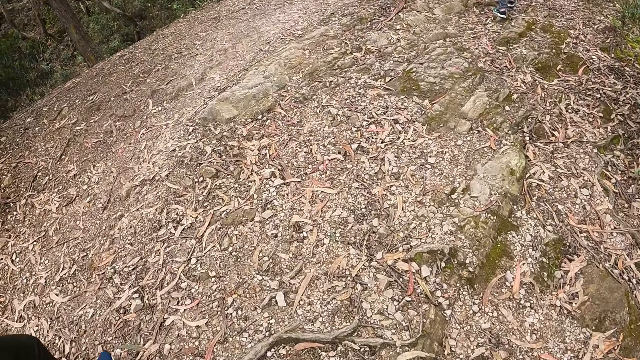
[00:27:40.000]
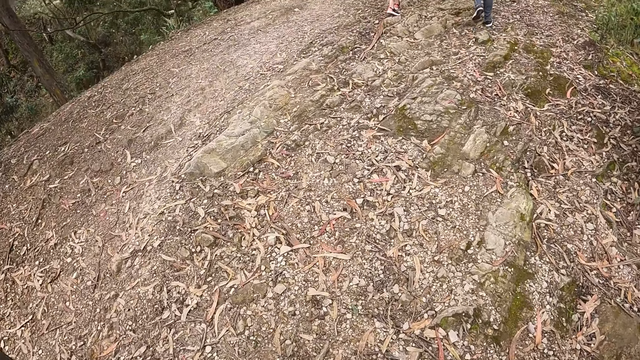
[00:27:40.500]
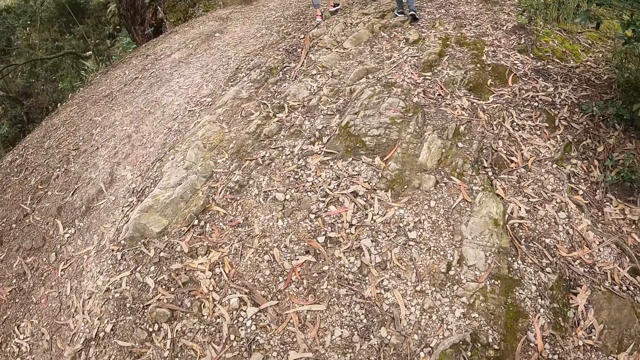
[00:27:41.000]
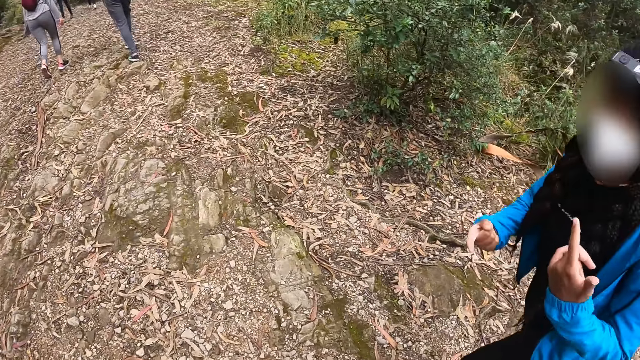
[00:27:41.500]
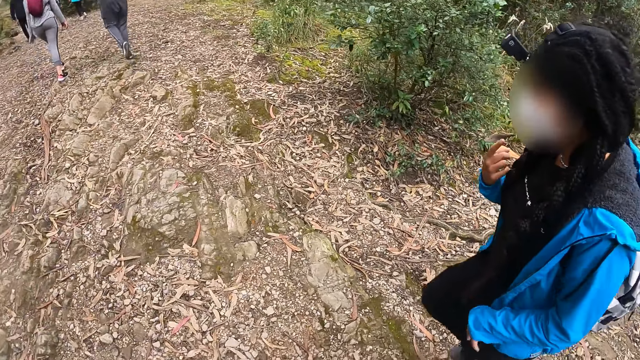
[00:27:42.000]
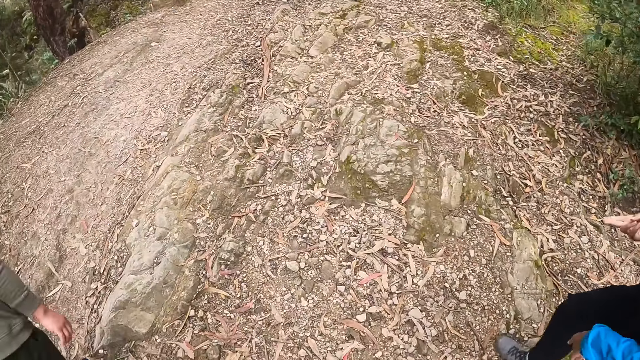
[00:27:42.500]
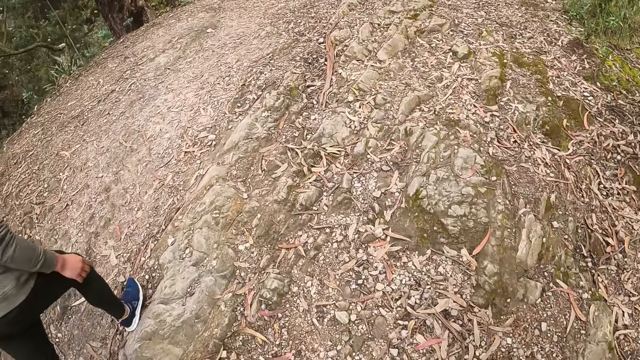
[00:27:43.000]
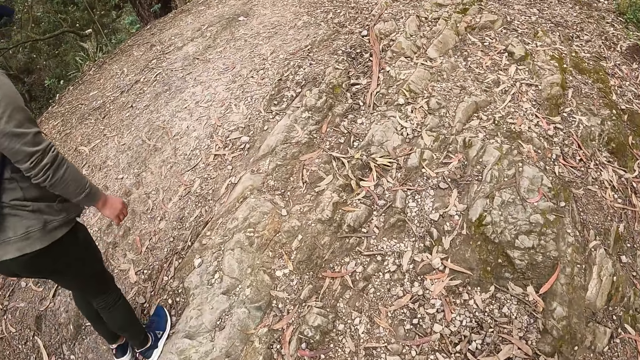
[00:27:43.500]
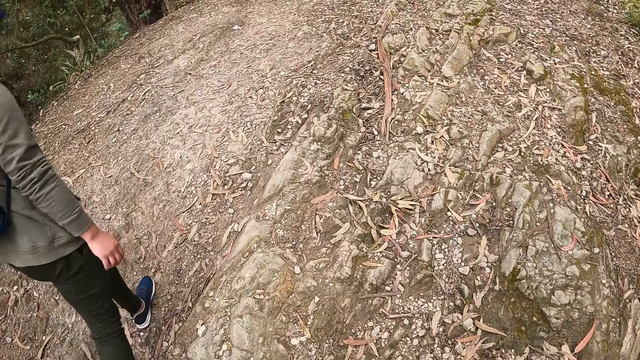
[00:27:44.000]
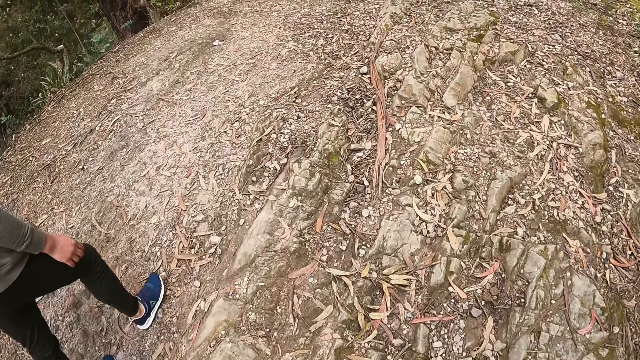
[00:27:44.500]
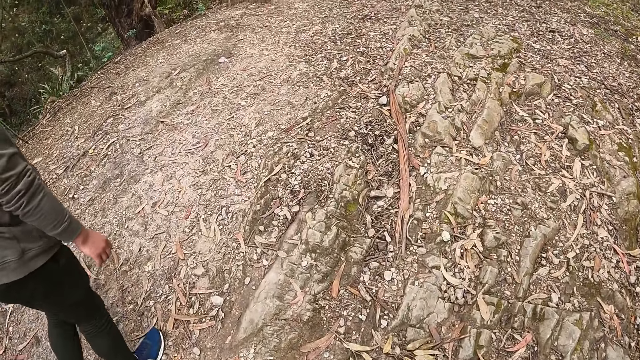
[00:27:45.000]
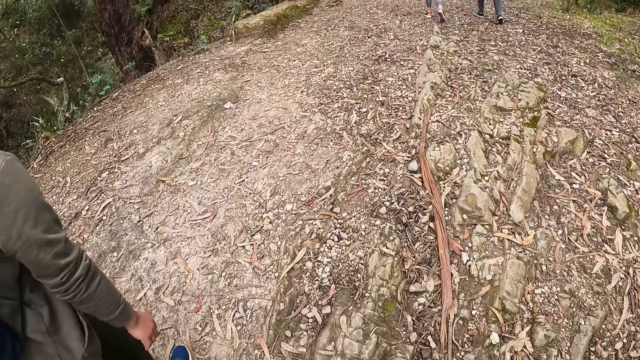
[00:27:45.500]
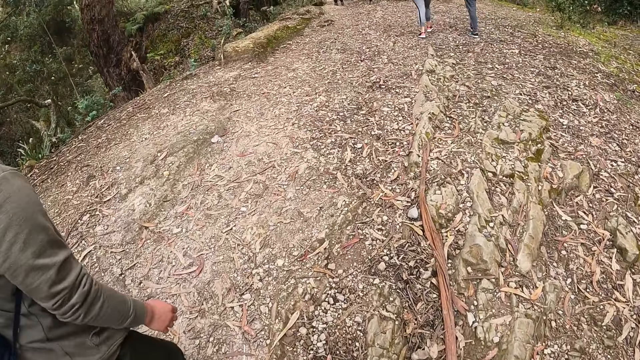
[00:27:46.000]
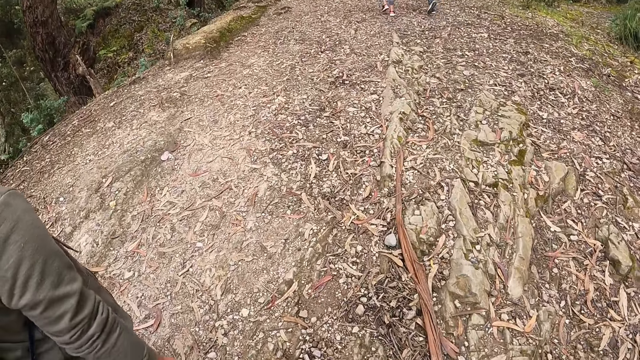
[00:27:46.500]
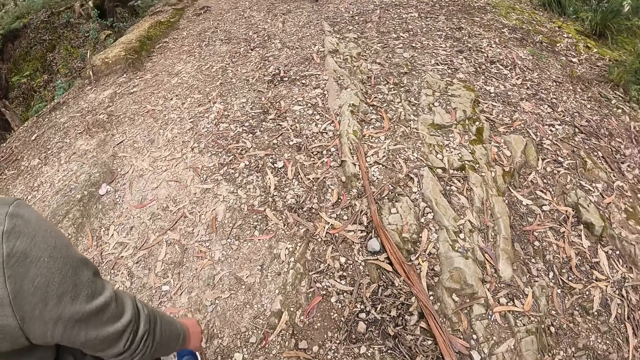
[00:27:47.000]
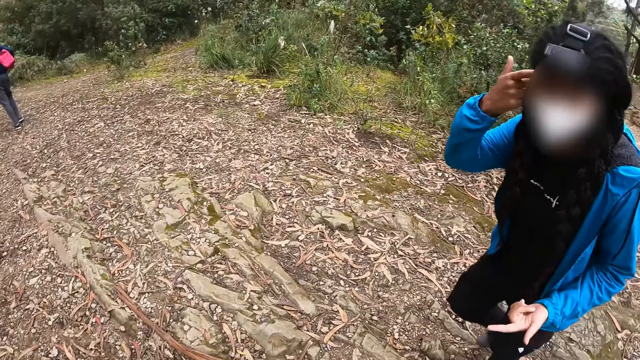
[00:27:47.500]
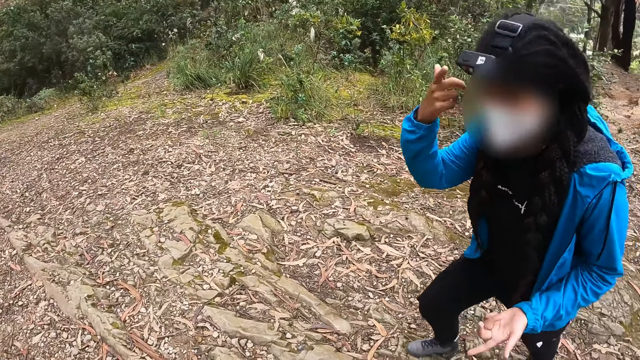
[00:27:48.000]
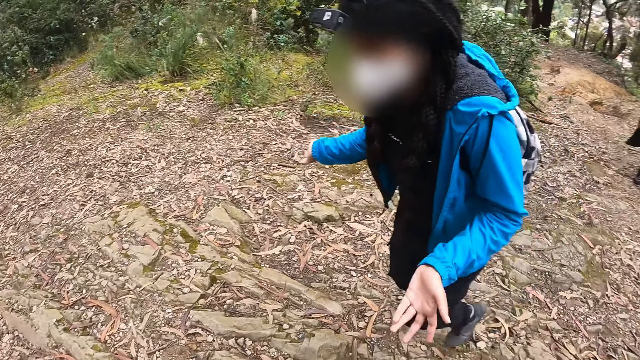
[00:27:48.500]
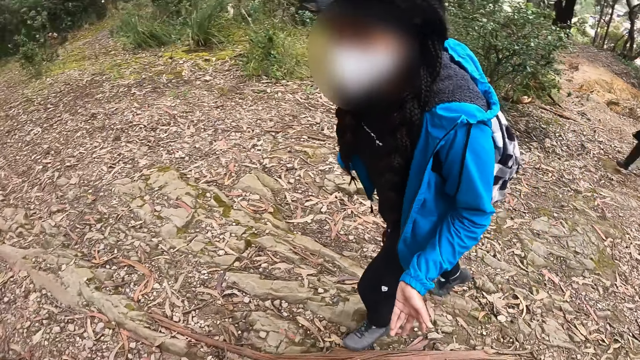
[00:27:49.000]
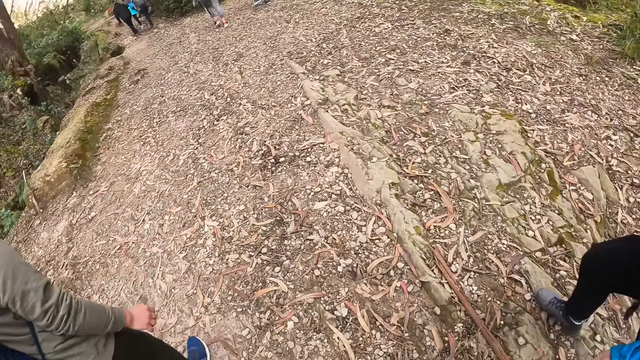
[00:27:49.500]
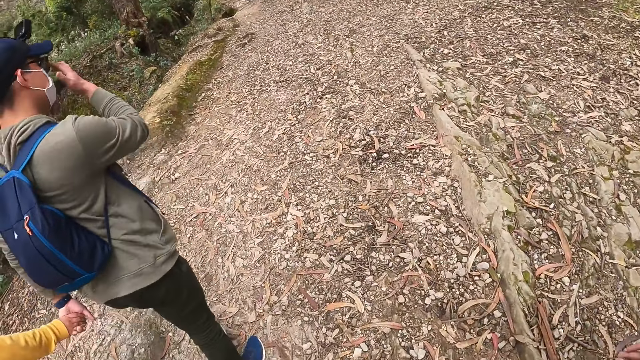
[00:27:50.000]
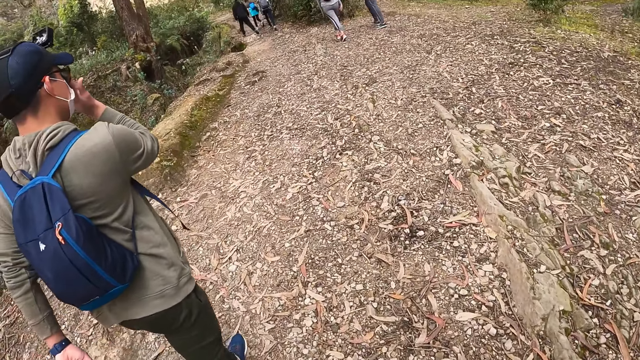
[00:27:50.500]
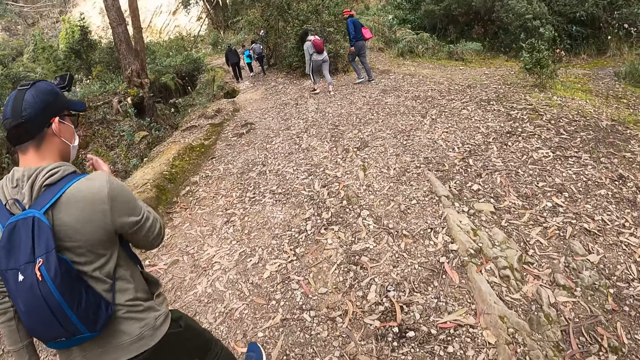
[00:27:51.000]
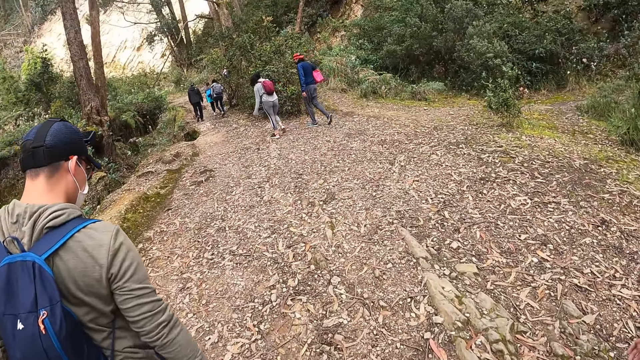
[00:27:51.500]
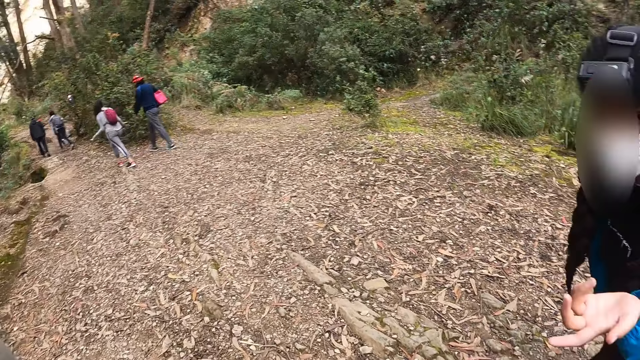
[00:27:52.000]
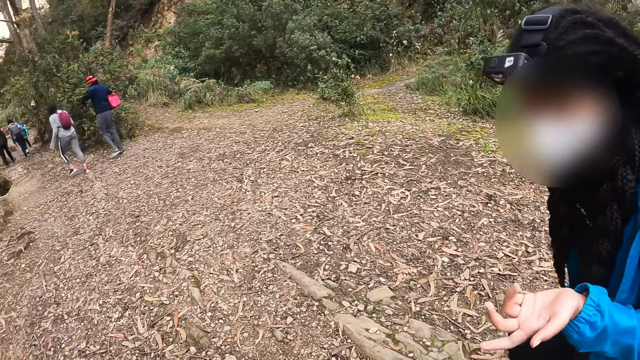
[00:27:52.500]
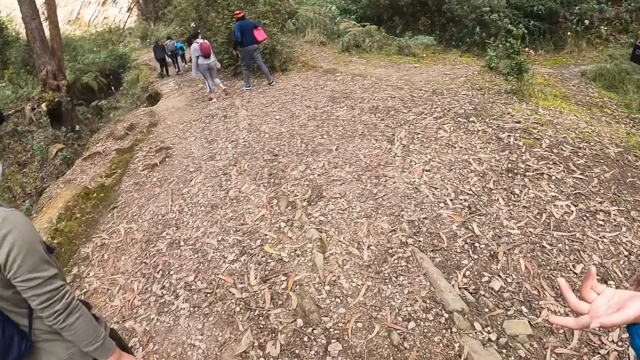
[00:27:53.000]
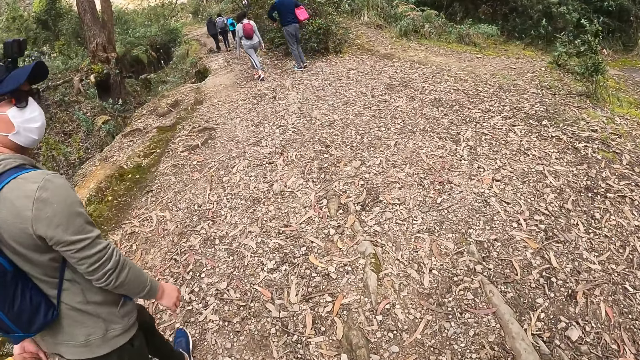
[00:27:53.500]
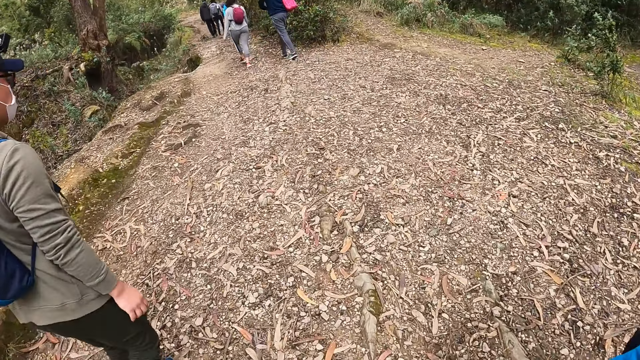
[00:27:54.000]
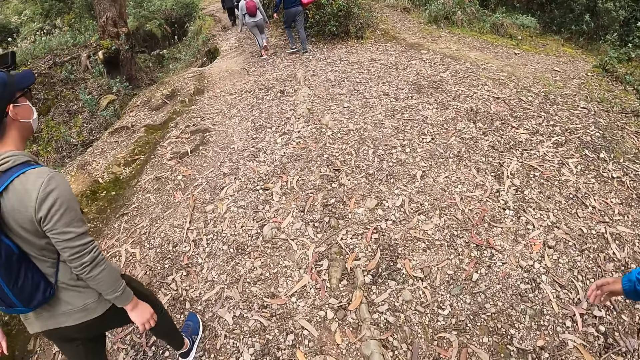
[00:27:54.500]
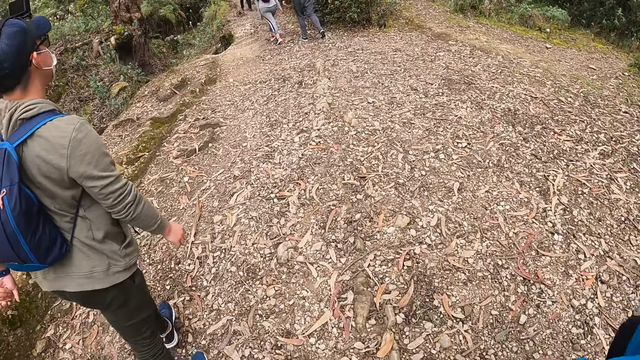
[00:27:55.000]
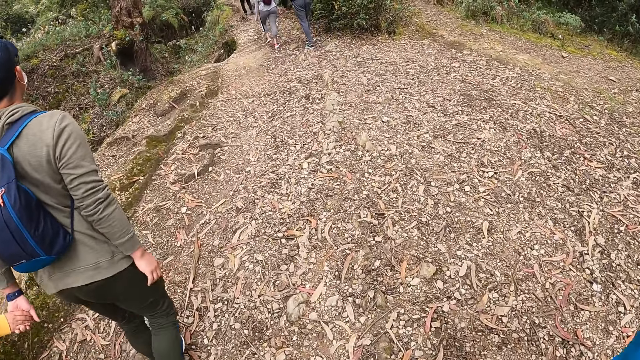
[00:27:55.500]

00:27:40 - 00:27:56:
A female does hand movement. The camera wearer walks up the rock.

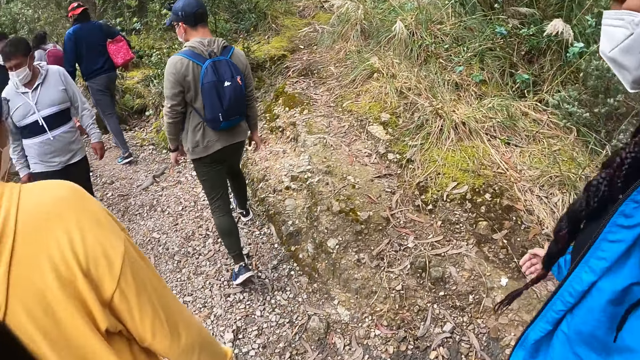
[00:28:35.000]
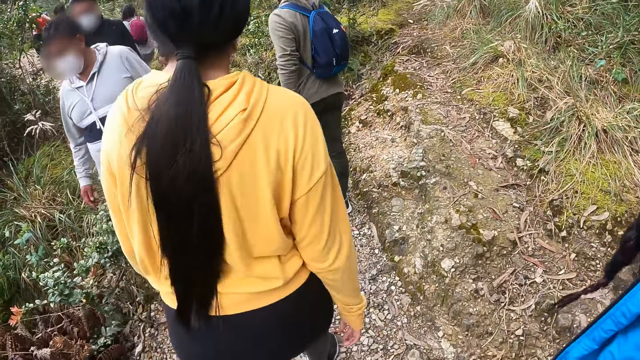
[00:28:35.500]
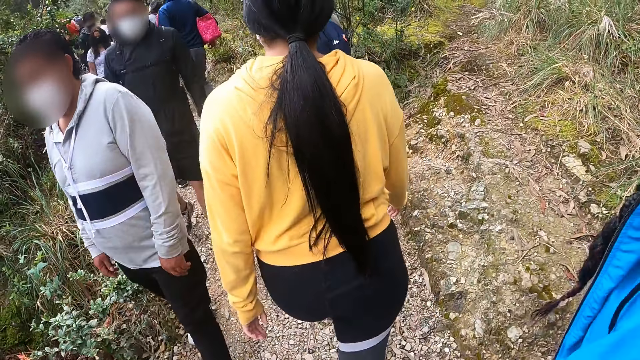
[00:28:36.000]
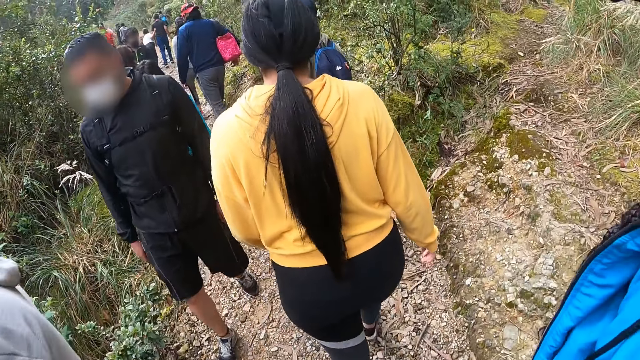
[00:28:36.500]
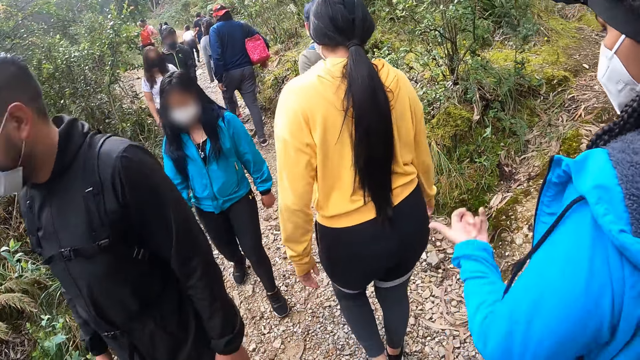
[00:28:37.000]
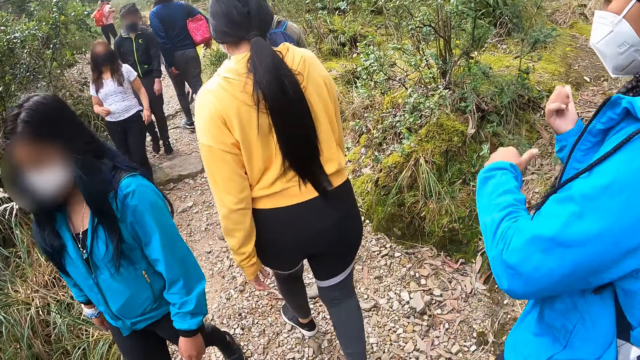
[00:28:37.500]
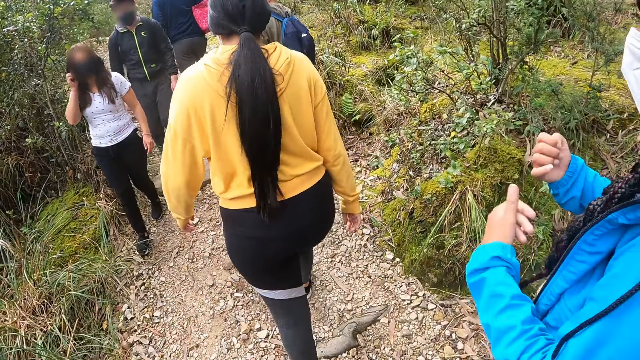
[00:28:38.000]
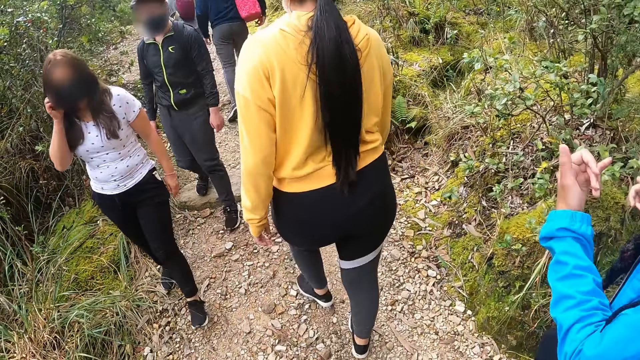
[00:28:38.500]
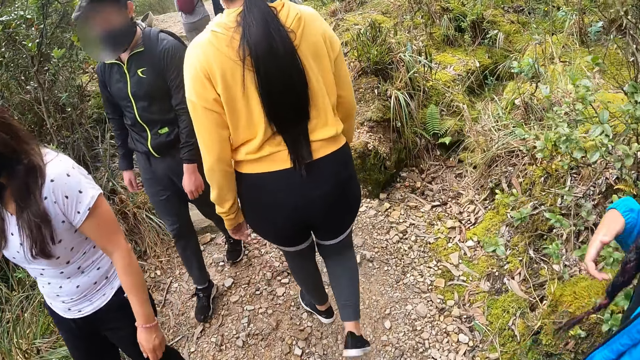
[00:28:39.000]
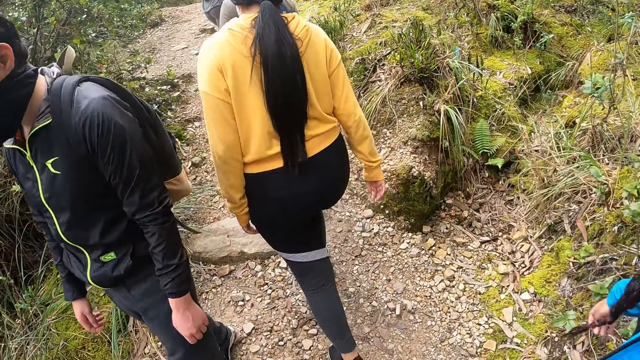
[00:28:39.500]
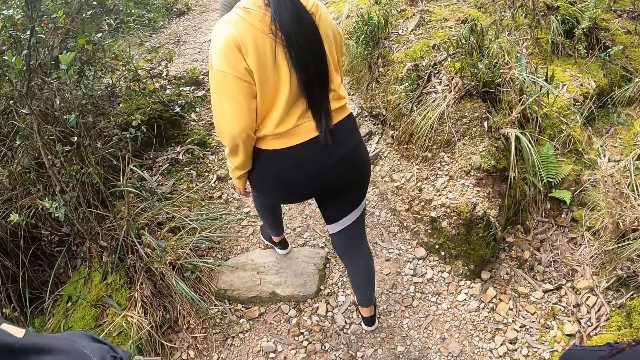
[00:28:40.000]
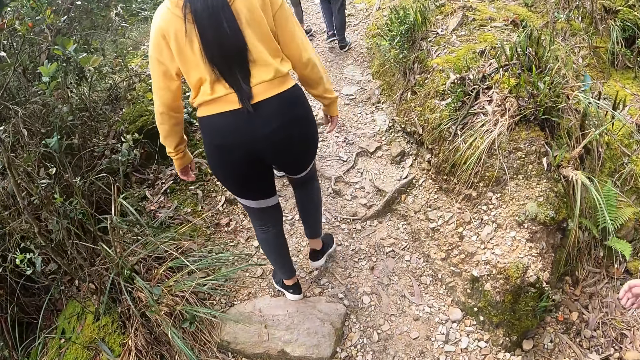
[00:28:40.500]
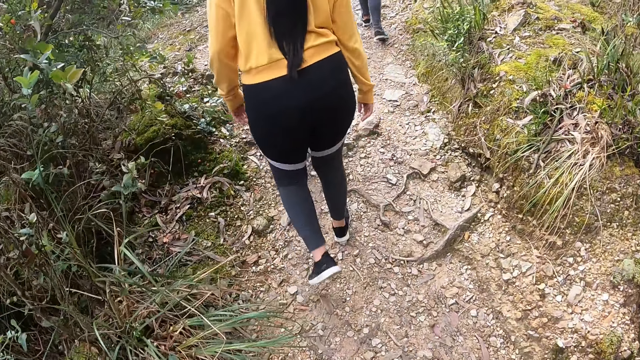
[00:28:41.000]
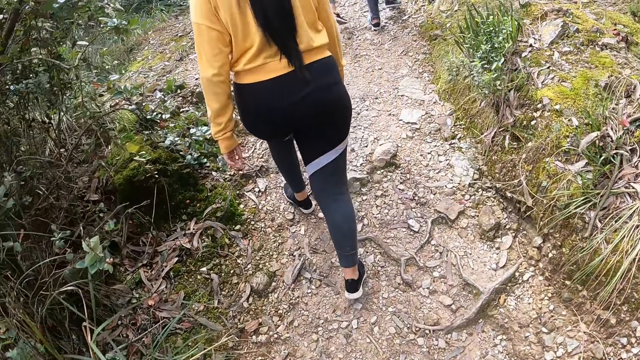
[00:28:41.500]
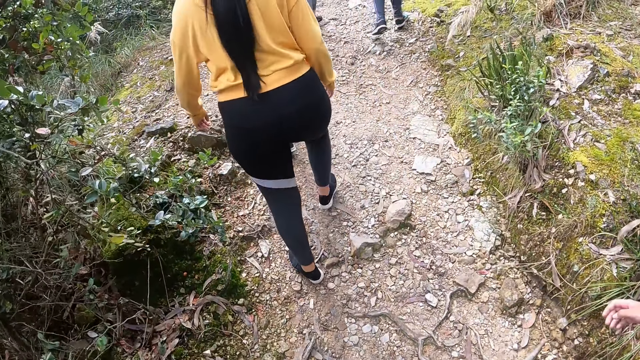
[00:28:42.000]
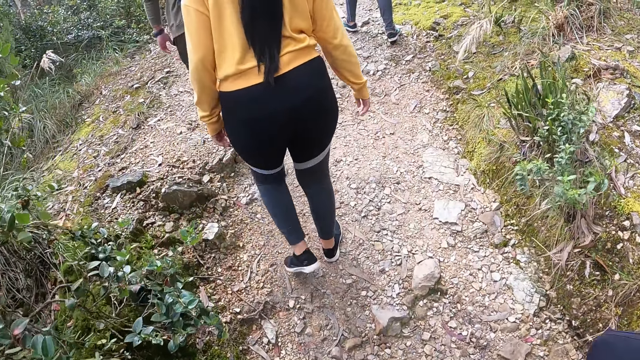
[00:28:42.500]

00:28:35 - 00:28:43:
A woman gesticulates with both hands.
